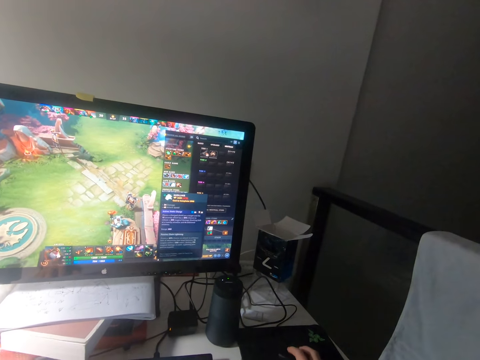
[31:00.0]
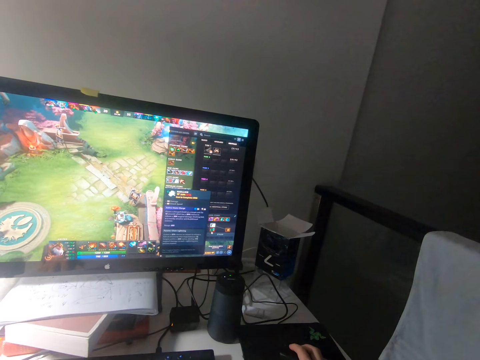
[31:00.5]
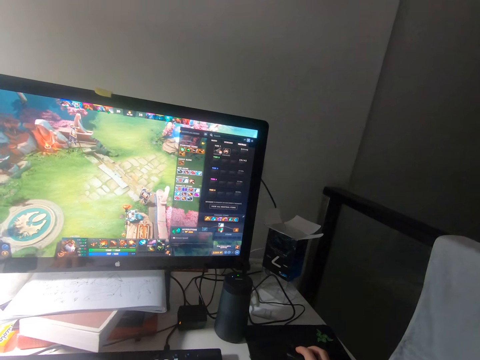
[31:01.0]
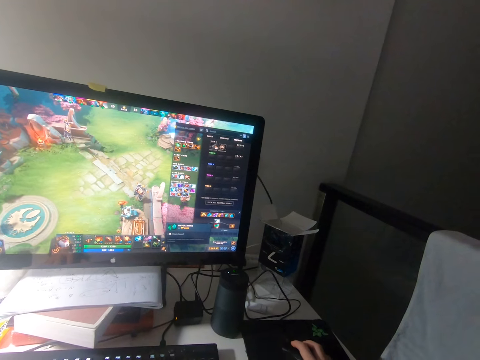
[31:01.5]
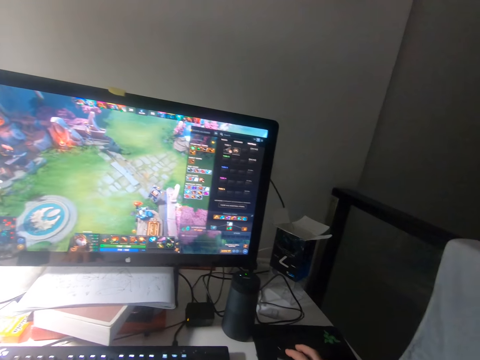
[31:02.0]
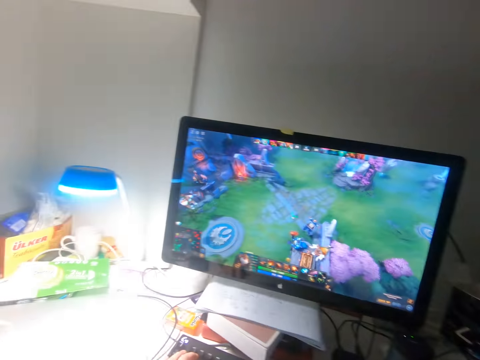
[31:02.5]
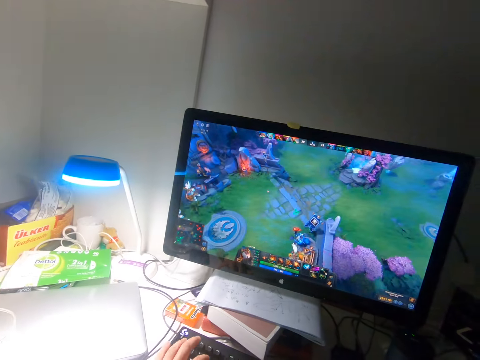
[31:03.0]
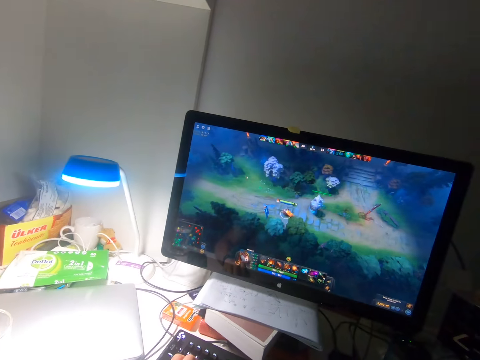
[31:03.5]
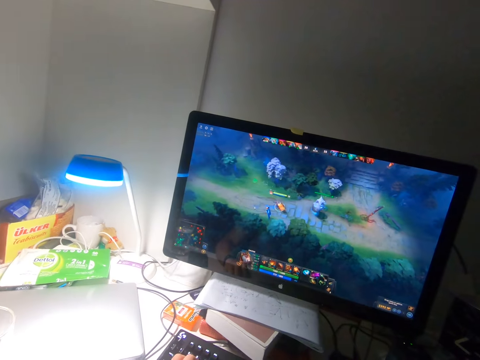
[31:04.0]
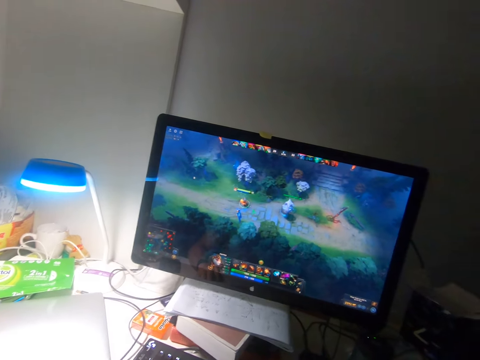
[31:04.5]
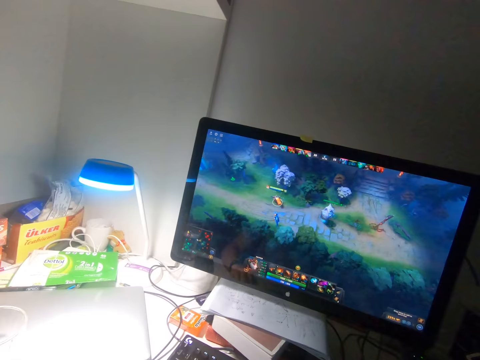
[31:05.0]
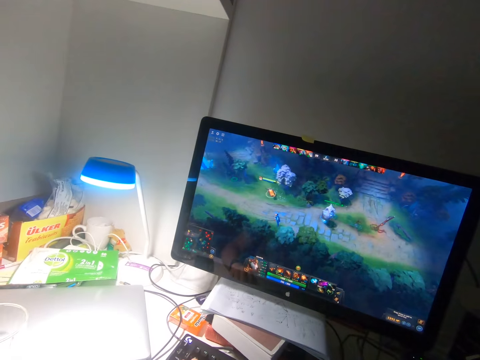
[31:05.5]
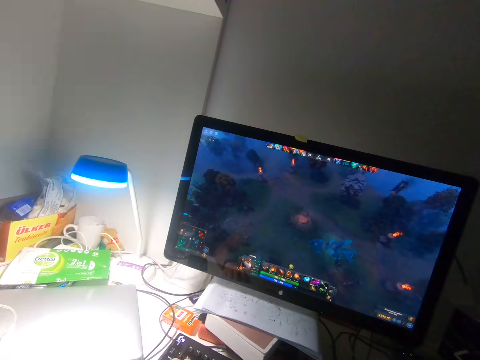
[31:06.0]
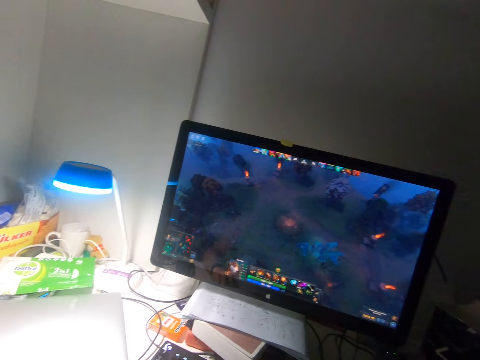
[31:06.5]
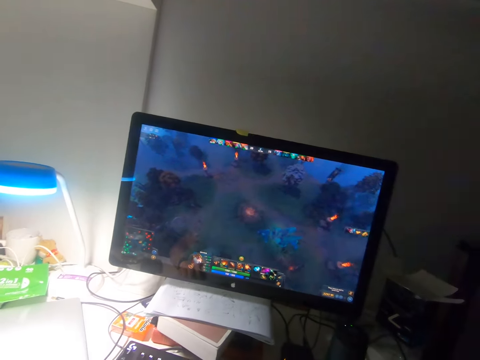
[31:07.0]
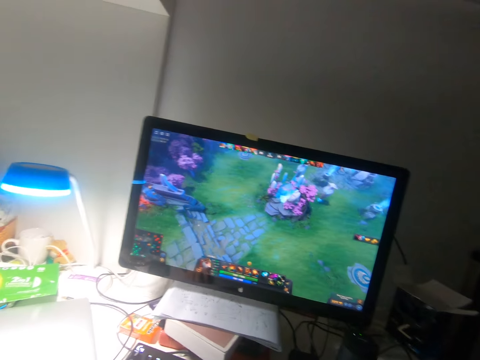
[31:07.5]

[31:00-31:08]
The camera wearer plays the game on the computer using the mouse.

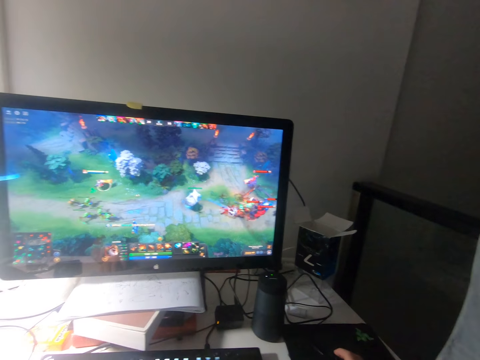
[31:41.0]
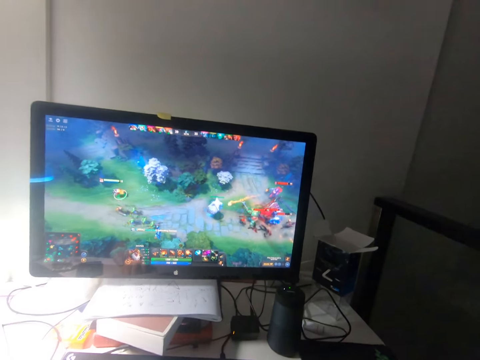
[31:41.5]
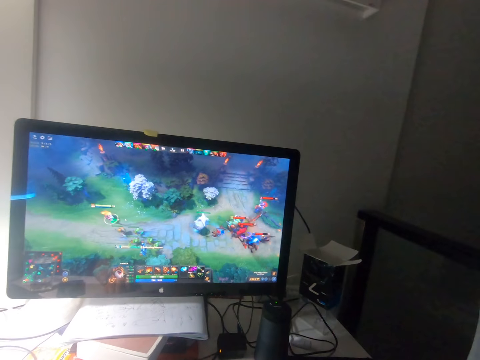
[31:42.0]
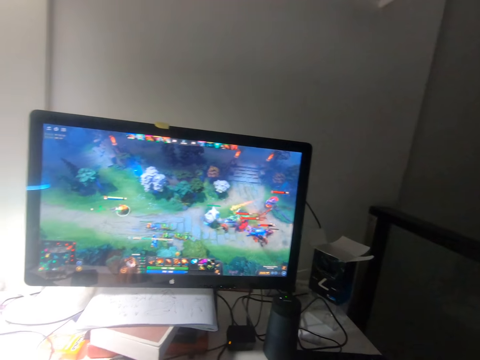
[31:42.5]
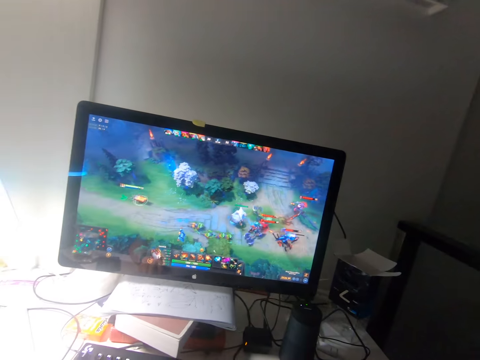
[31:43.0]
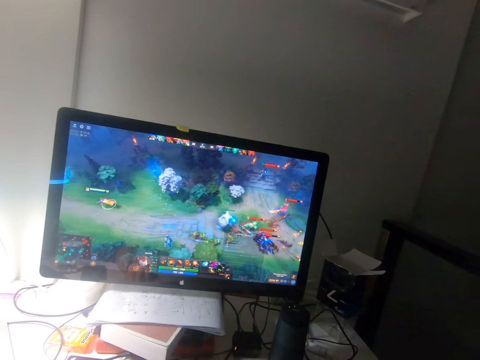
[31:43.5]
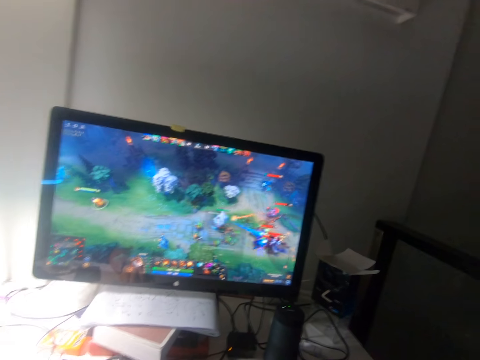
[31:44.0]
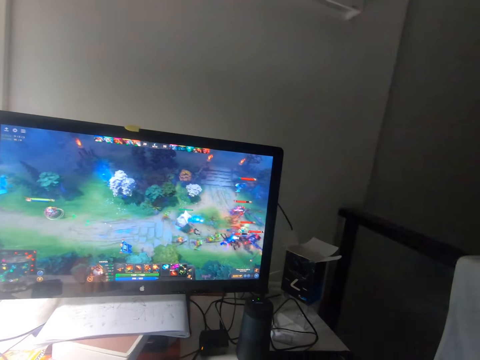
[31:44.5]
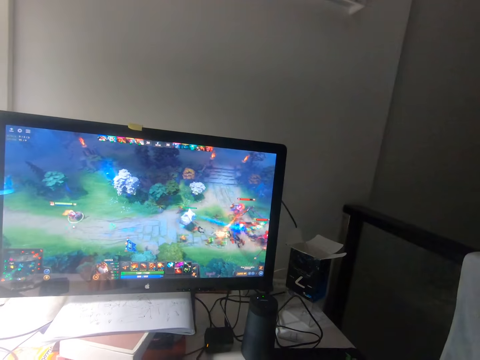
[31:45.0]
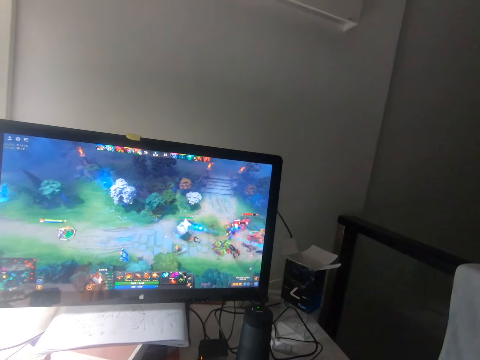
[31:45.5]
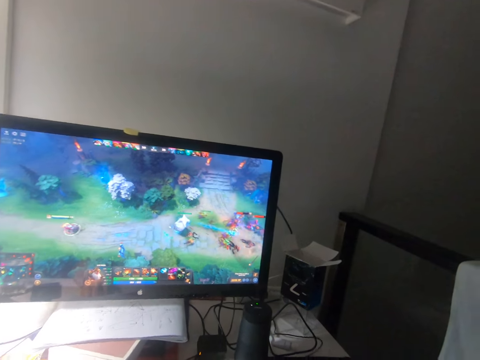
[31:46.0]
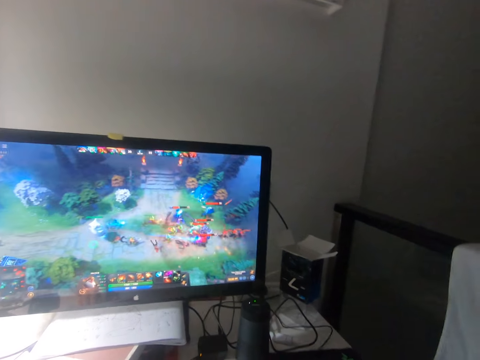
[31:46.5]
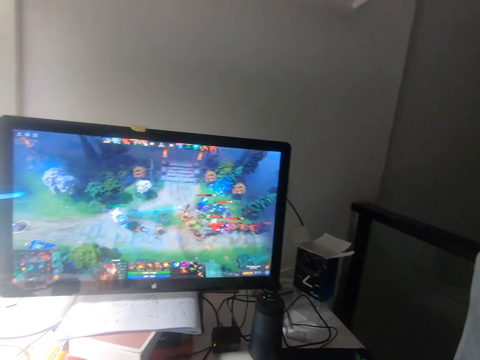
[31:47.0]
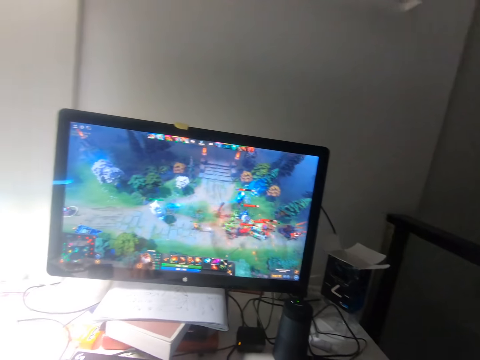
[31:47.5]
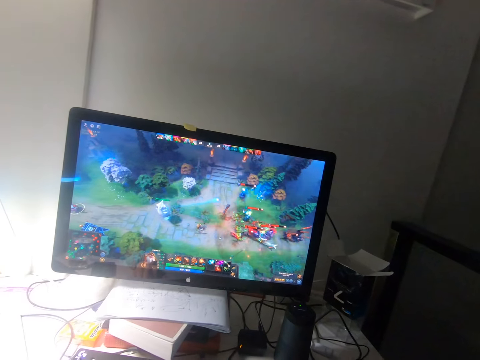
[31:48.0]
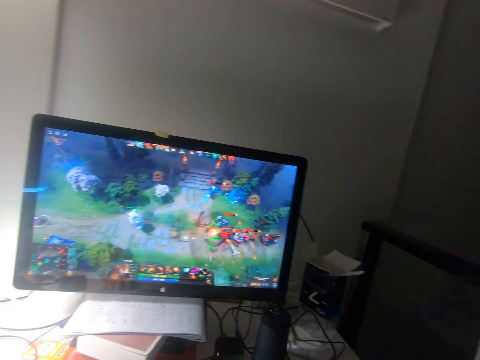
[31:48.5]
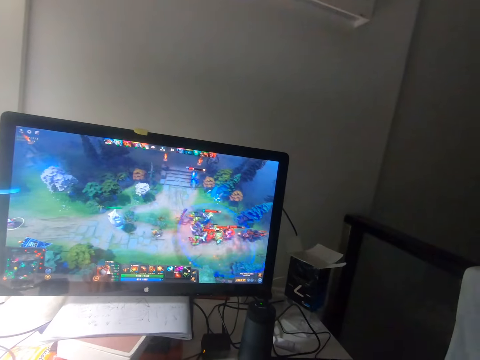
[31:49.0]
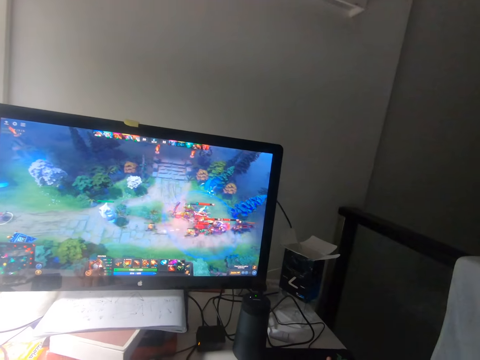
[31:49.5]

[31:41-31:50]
The camera wearer changes the setting of the game. They play the game on the computer using the mouse.

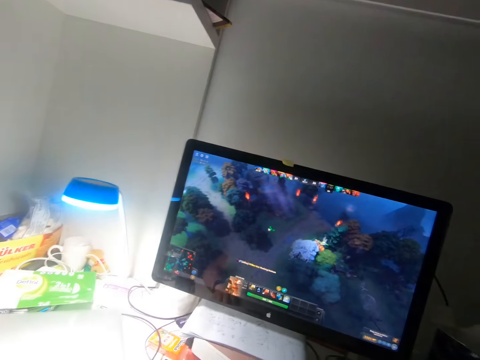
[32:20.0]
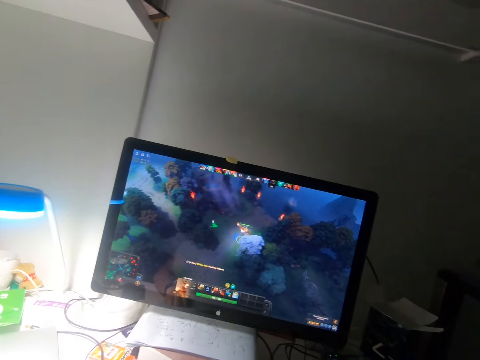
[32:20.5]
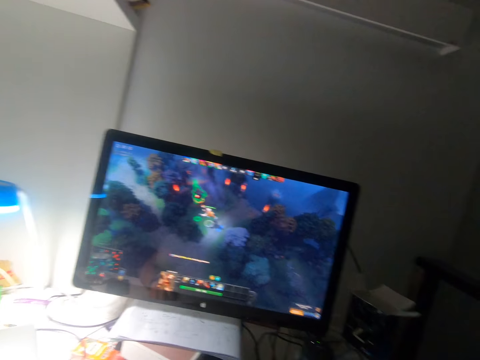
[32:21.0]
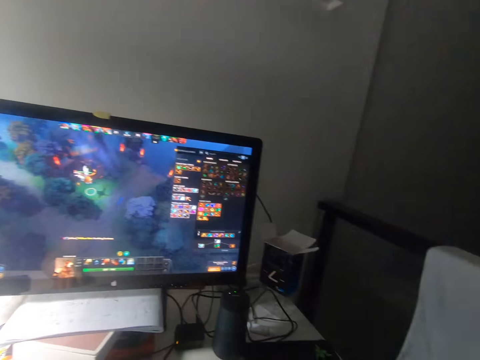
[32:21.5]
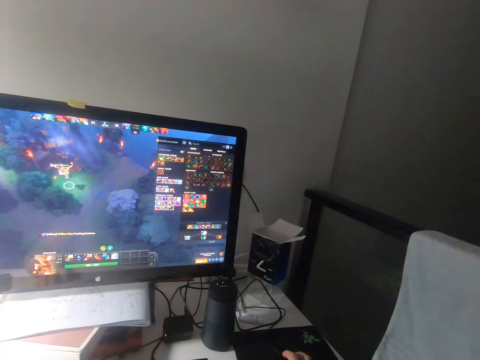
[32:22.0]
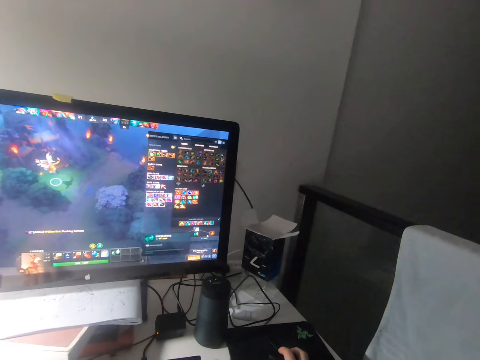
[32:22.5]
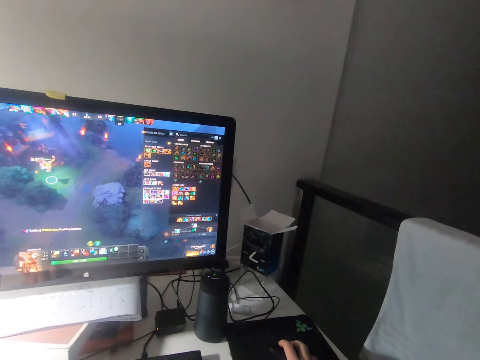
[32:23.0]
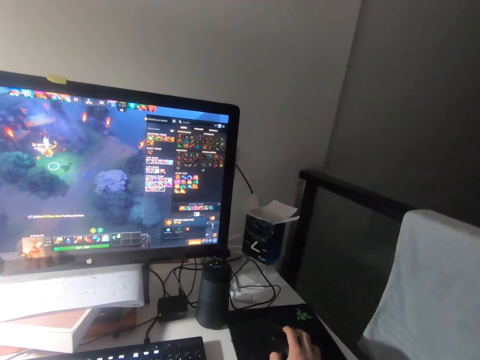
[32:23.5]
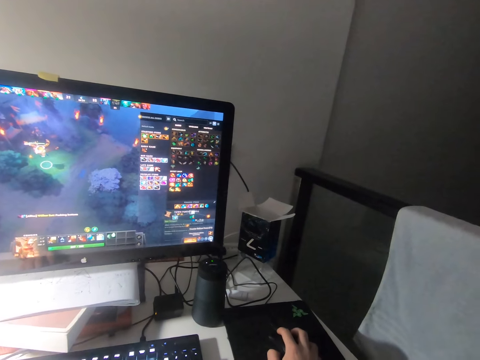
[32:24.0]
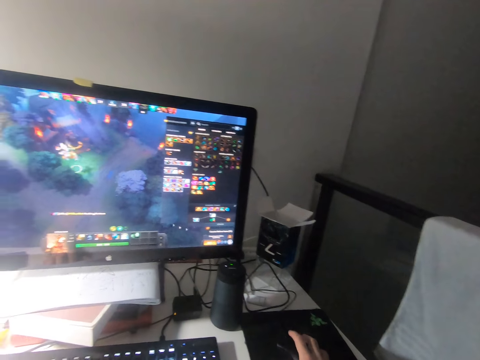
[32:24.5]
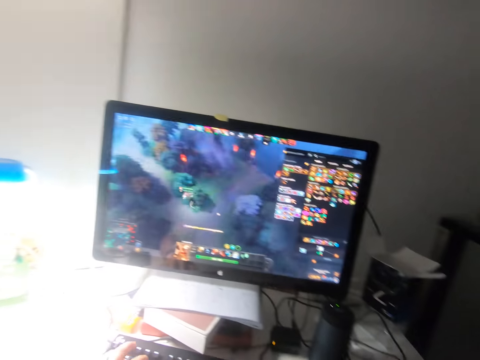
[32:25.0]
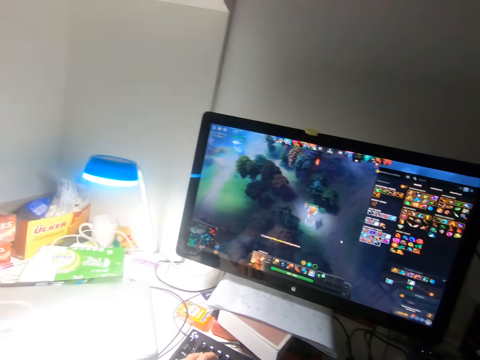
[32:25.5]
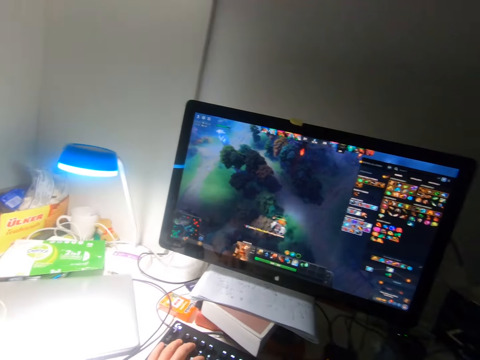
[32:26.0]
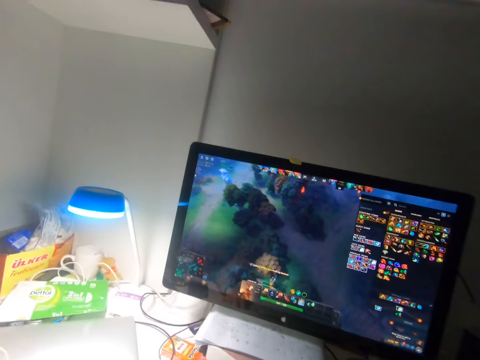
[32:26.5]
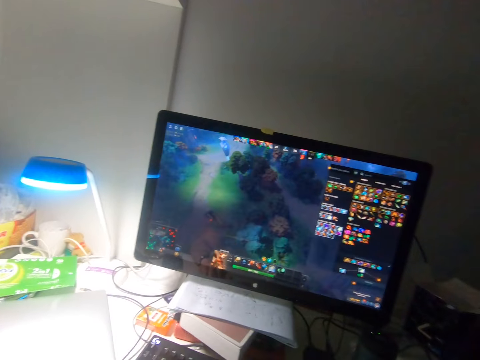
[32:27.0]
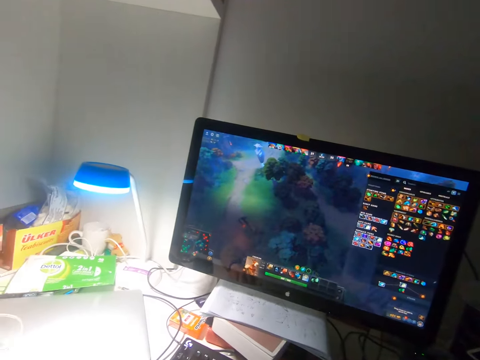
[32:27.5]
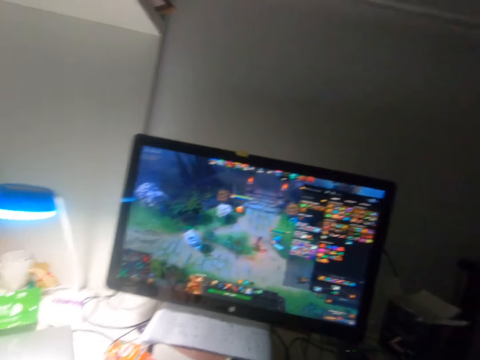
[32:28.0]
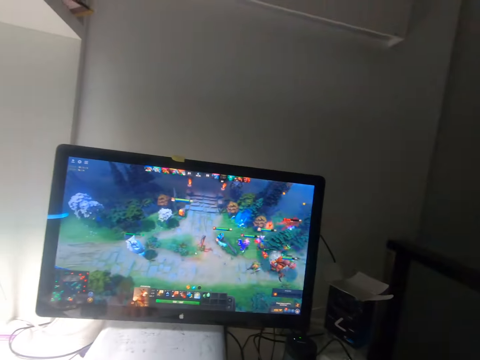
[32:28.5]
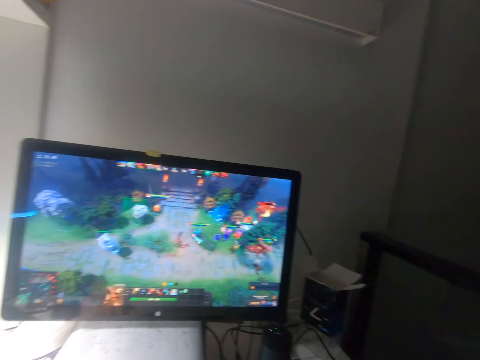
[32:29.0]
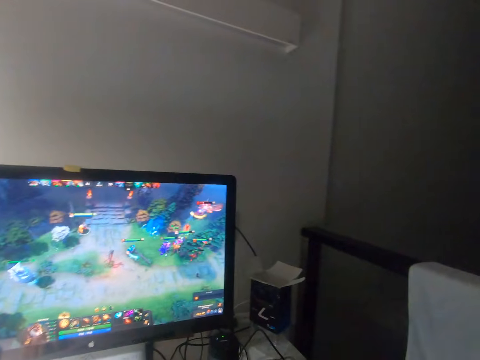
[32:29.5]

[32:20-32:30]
The camera wearer changes the setting of the game. They play video games with a mouse.
